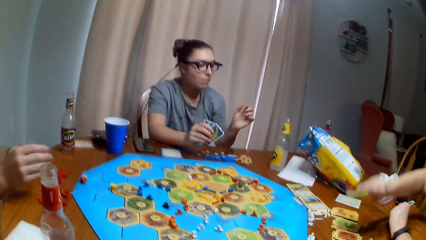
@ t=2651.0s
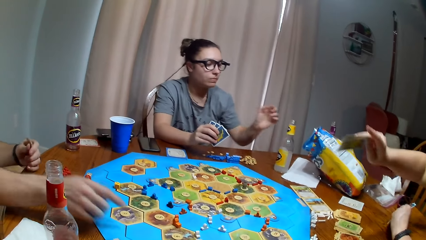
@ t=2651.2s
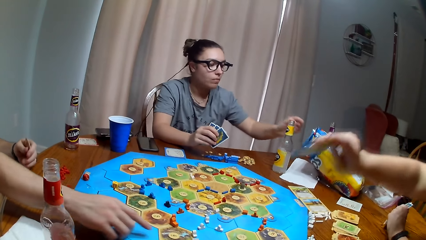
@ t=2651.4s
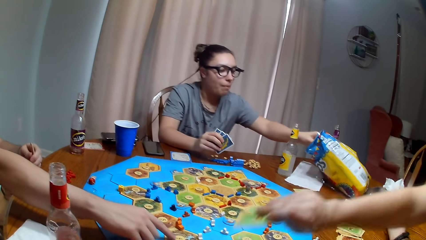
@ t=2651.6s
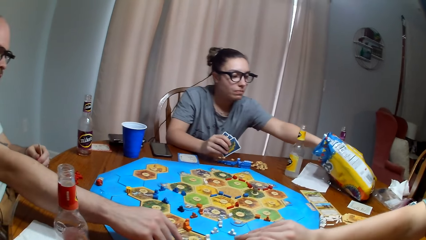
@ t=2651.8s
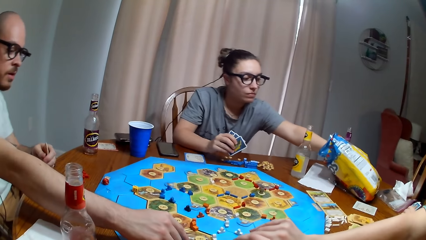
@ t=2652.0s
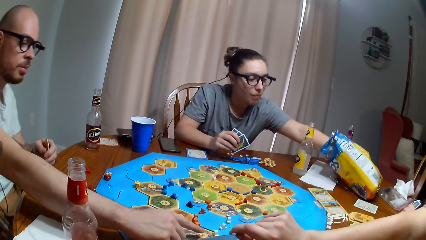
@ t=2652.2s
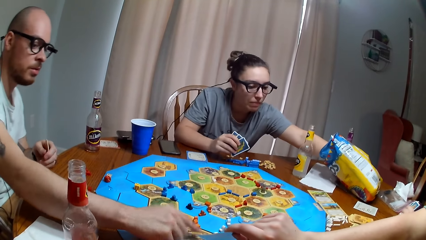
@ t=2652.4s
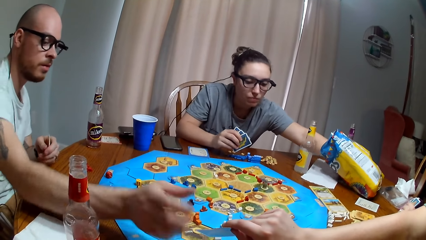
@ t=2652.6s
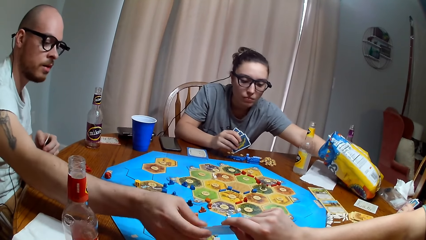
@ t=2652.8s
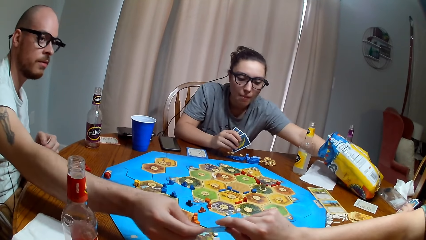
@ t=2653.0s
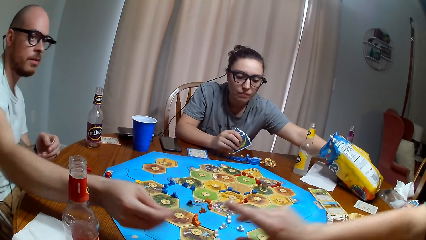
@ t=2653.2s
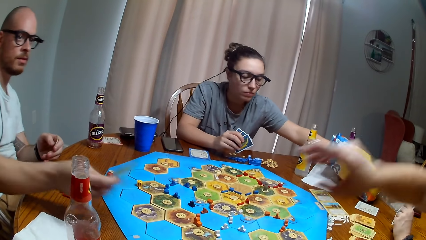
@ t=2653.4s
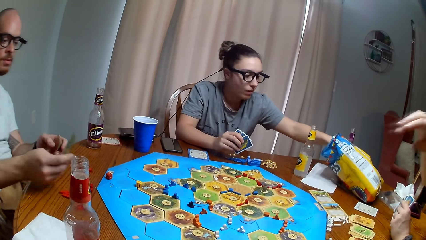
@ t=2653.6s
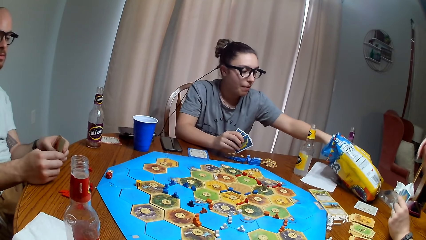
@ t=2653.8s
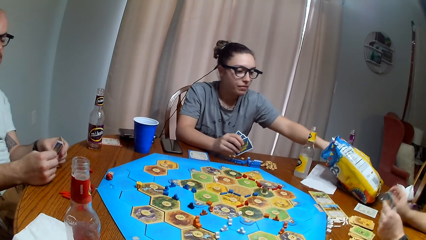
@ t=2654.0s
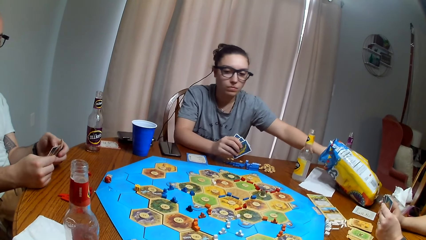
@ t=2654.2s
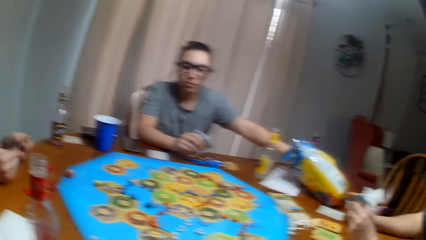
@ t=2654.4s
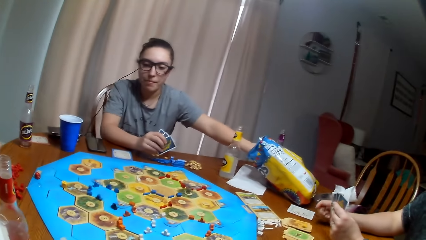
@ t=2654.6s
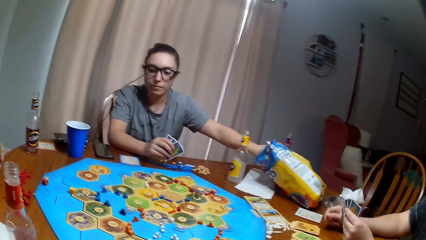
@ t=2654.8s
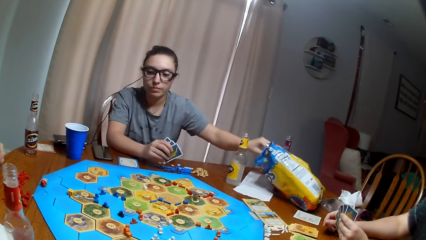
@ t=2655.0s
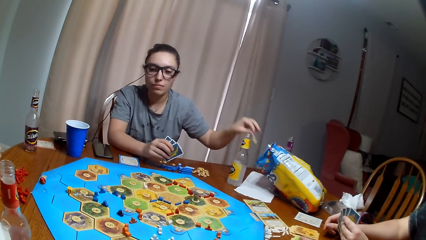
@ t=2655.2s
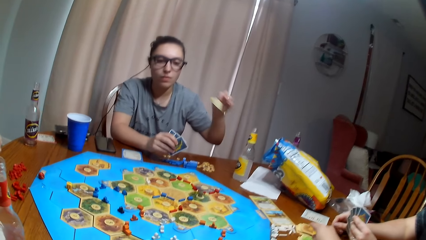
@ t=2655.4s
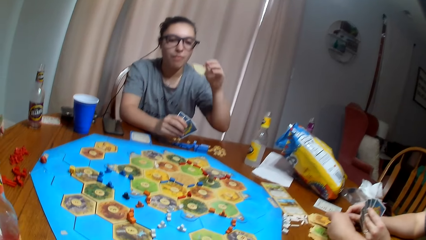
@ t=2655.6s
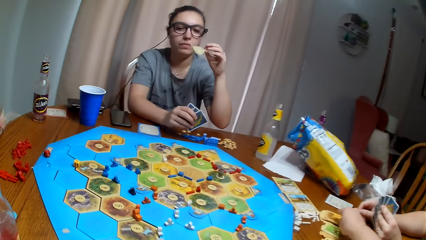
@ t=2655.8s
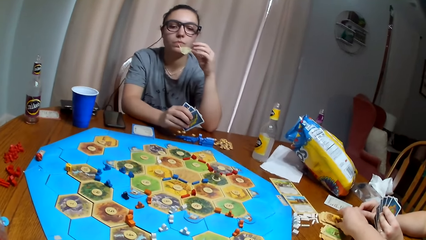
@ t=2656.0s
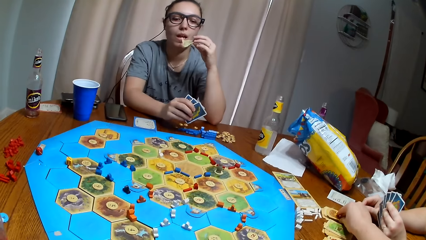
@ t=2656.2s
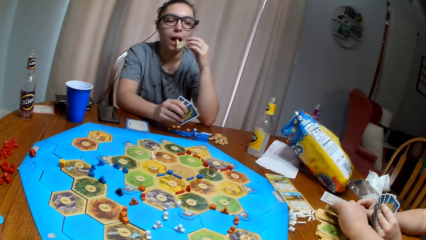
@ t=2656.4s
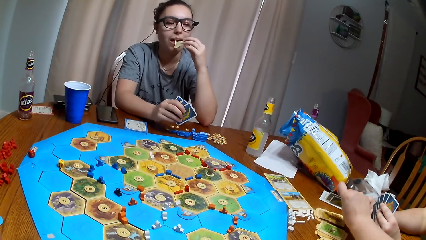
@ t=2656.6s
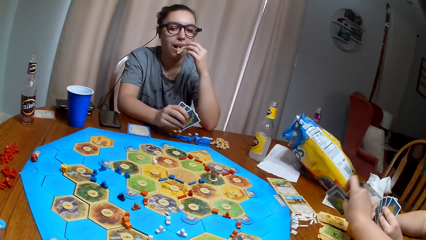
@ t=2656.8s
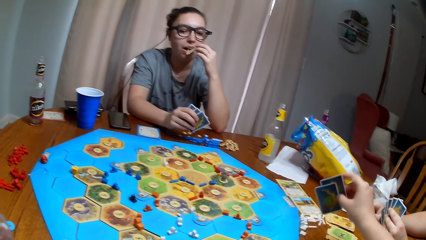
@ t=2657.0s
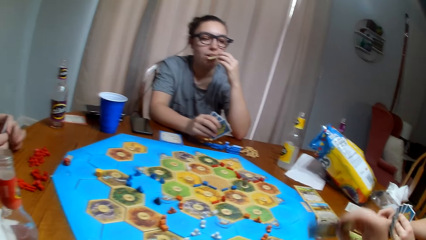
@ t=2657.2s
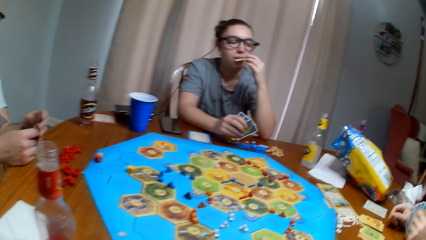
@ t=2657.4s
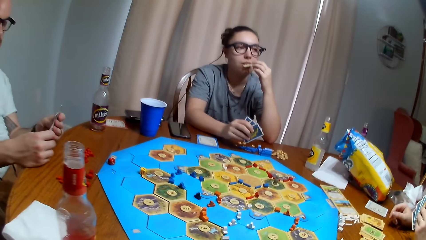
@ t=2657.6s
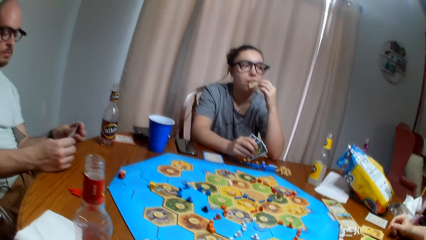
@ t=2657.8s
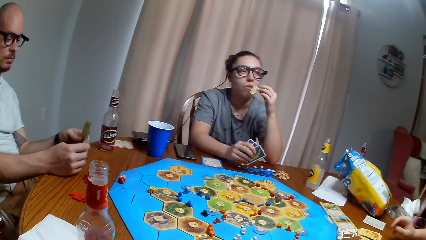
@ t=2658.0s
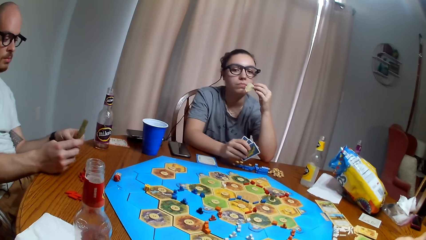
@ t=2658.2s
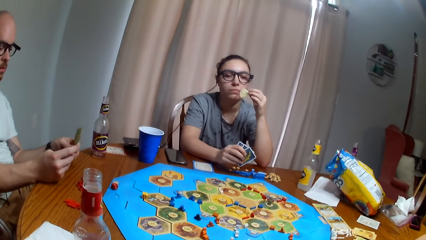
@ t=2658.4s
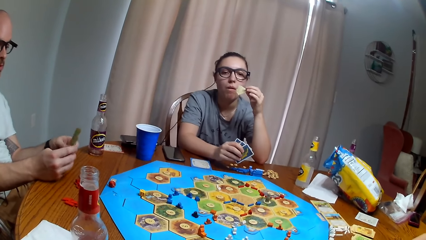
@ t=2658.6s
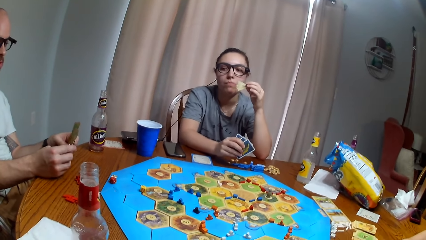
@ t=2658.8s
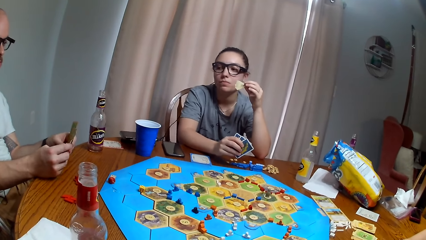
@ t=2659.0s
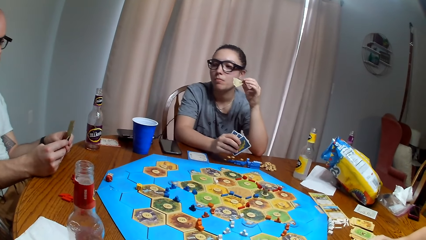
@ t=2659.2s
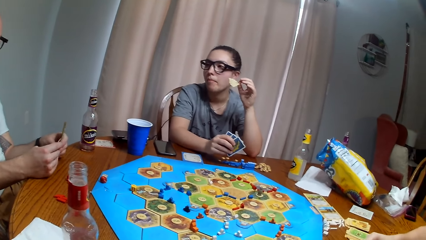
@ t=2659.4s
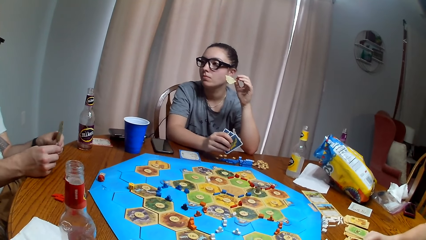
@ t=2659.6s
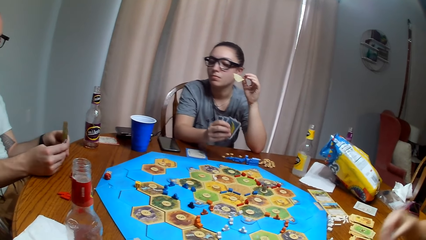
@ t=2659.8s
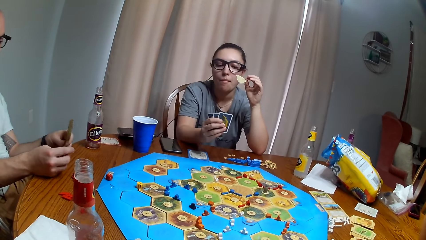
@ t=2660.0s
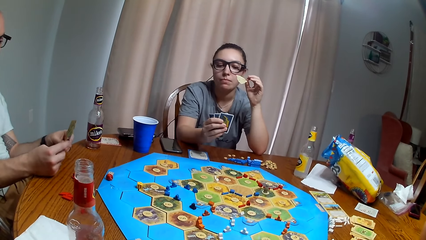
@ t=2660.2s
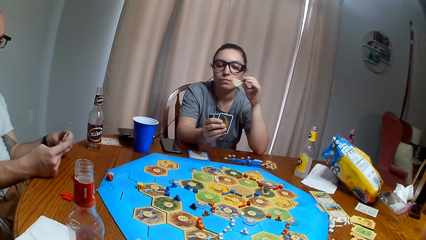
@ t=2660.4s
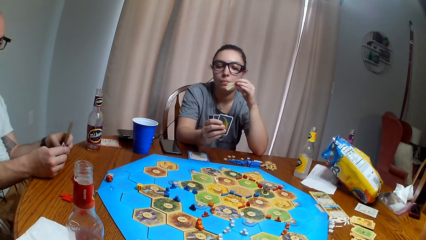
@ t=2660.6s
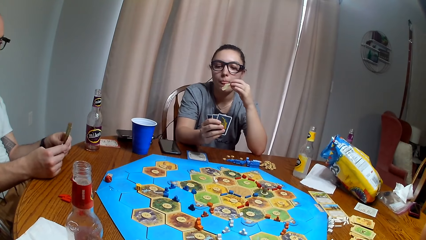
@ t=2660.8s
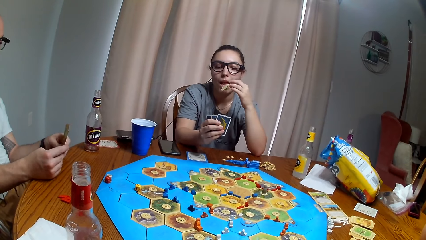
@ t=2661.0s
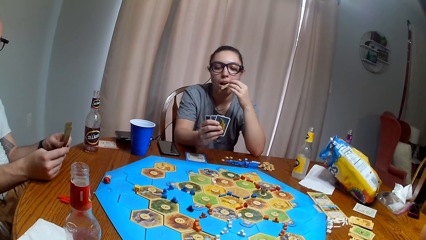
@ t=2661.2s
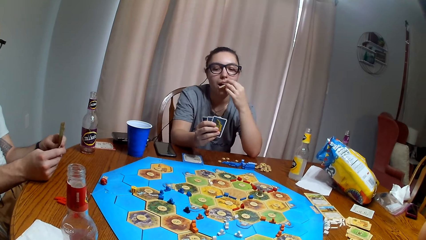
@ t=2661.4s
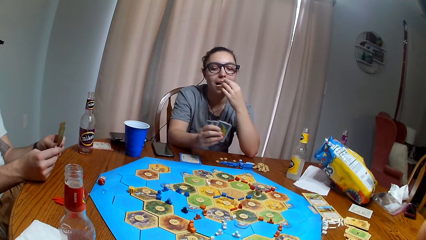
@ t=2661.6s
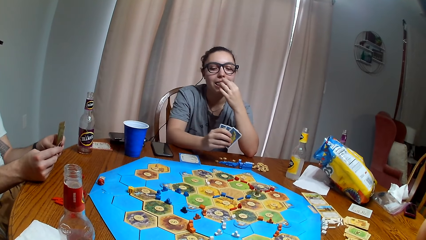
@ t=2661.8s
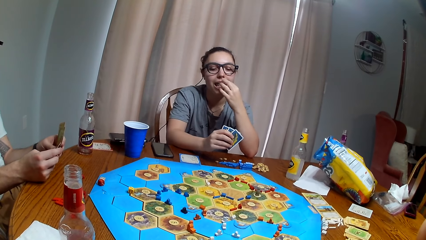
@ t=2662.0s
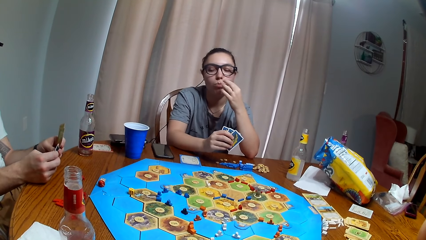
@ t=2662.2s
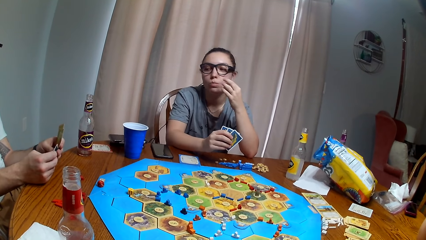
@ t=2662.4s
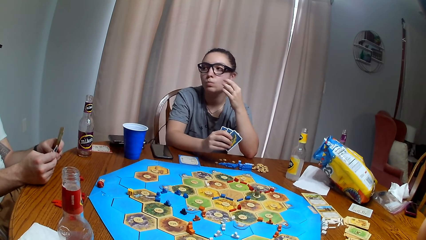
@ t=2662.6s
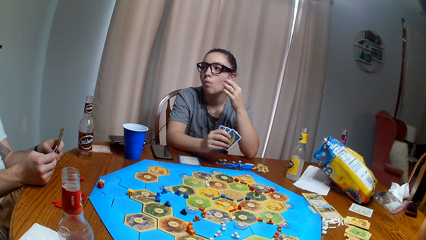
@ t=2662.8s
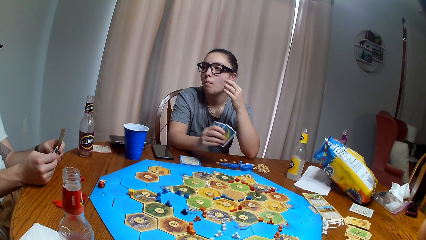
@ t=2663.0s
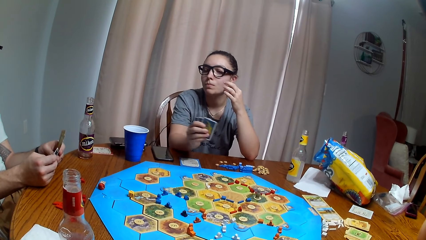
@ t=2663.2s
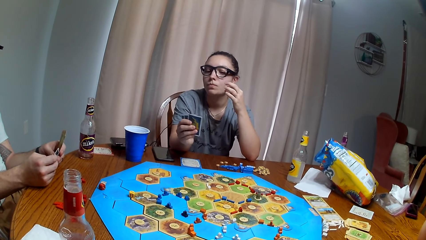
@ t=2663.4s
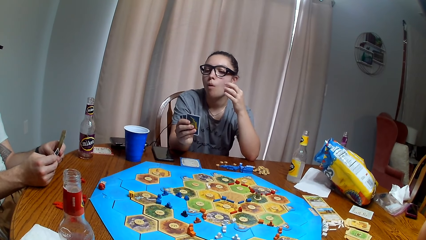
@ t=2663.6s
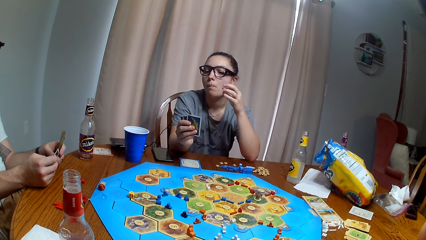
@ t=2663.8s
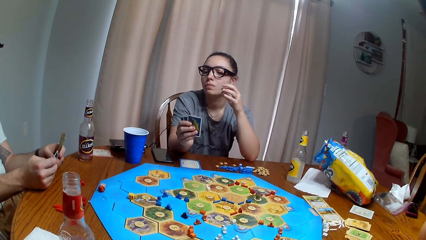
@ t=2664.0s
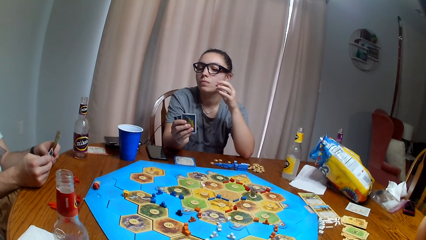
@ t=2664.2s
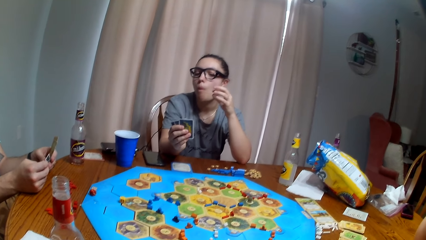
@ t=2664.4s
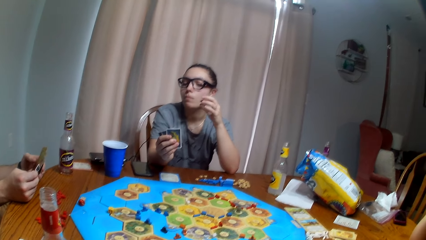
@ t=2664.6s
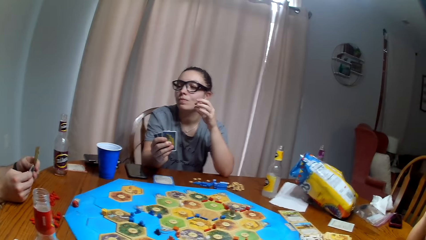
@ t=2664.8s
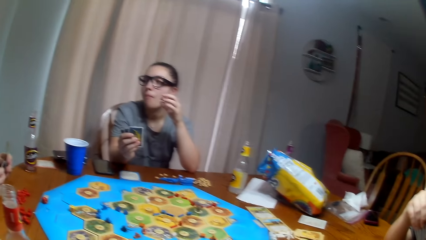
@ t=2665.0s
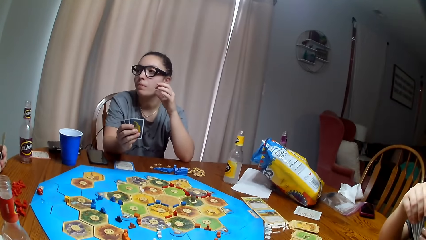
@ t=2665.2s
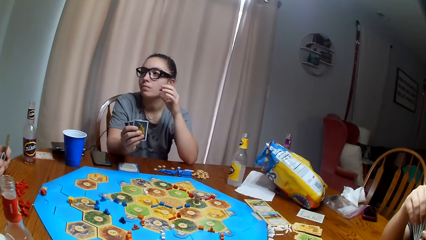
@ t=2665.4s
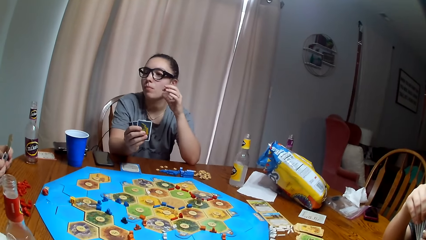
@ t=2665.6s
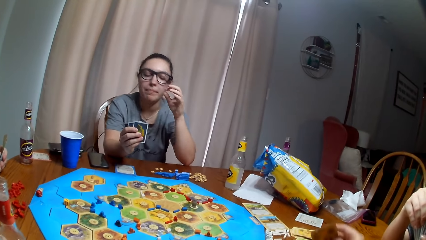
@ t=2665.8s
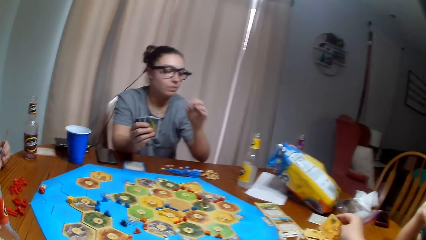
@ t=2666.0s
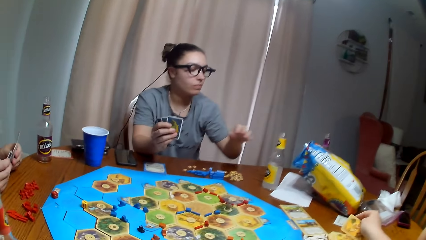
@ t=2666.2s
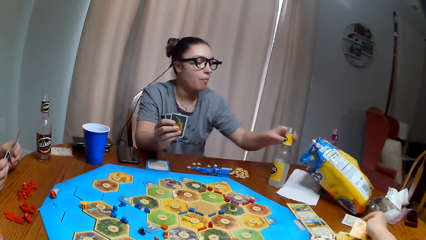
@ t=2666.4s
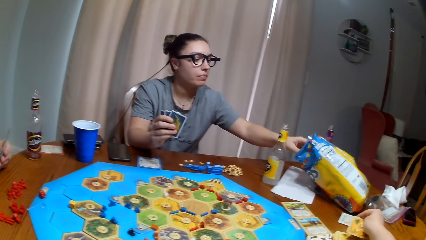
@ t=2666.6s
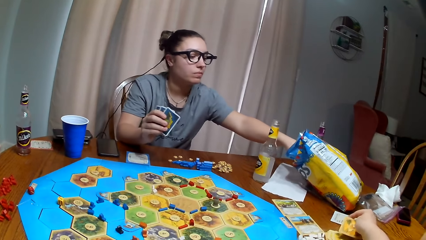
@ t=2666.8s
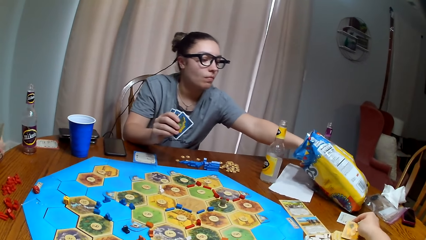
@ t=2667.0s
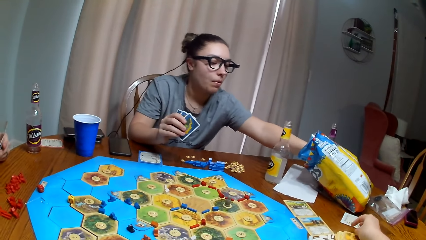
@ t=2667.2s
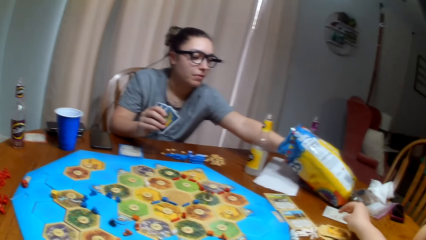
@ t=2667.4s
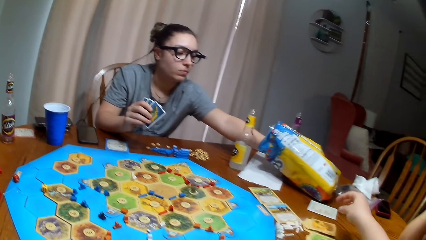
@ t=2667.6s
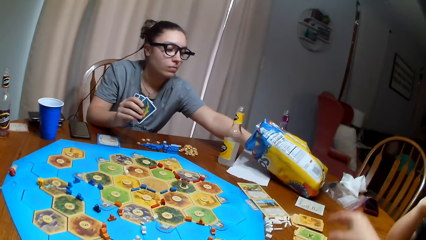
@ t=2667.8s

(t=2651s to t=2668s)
The other woman gives the man the card. The first woman picks the chips. The man picks a card. The first woman eats the chips. The camera wearer picks the card.
